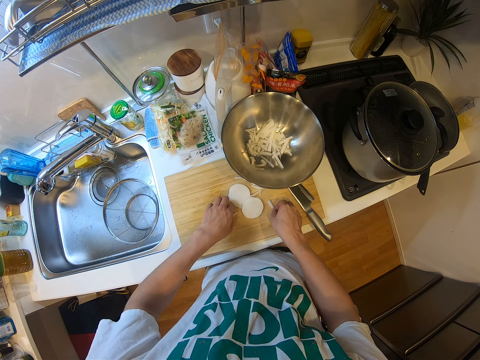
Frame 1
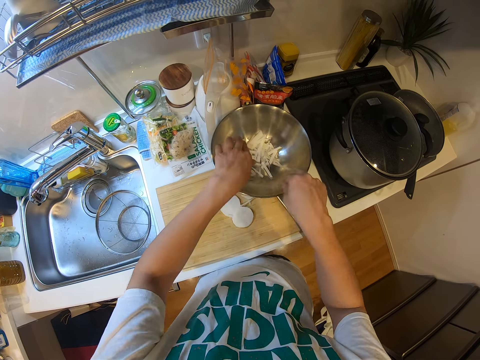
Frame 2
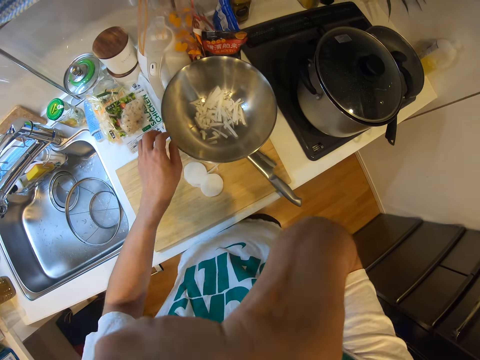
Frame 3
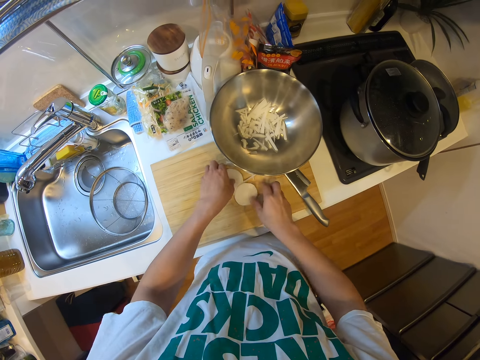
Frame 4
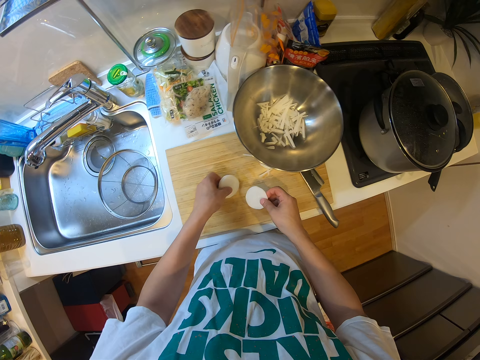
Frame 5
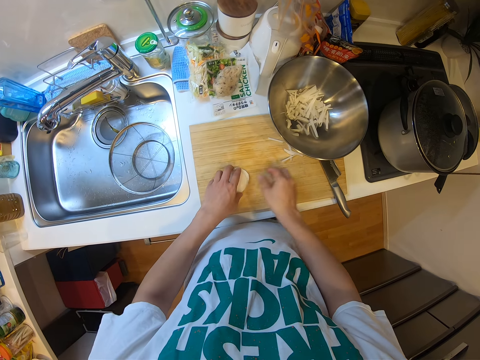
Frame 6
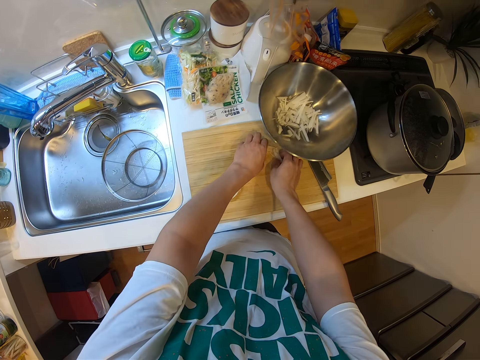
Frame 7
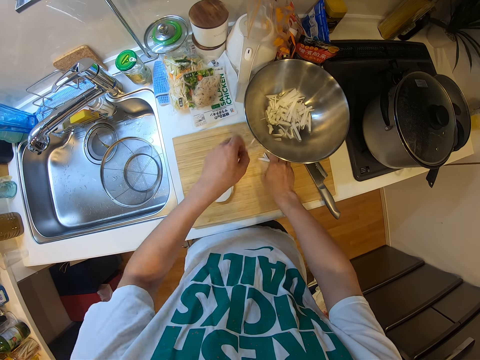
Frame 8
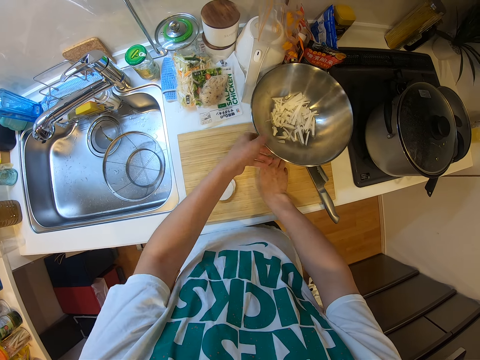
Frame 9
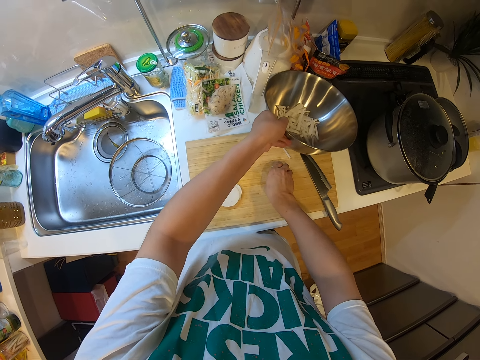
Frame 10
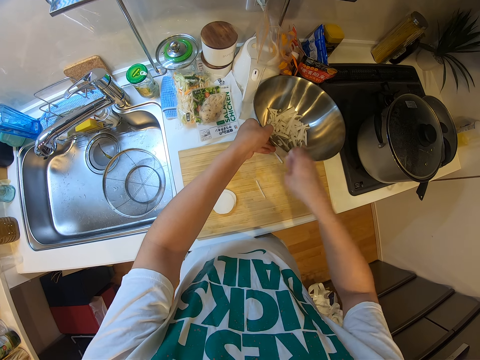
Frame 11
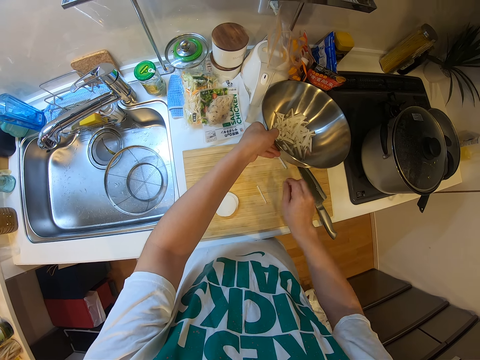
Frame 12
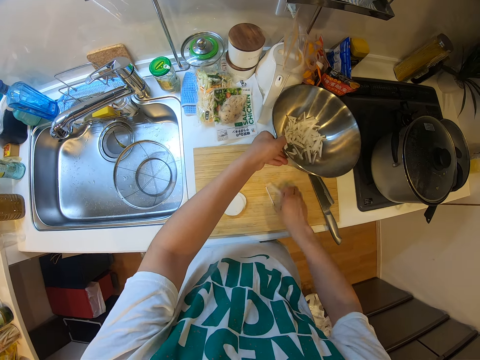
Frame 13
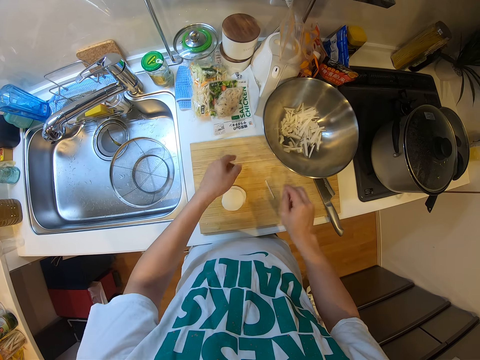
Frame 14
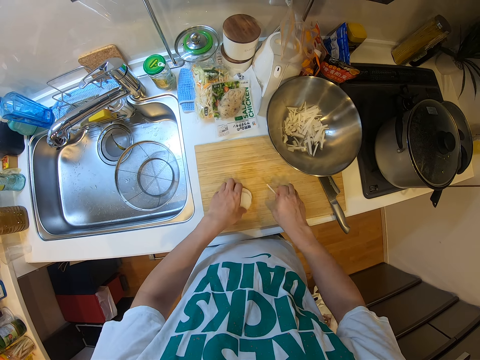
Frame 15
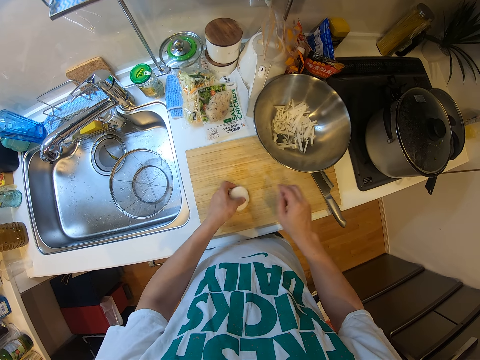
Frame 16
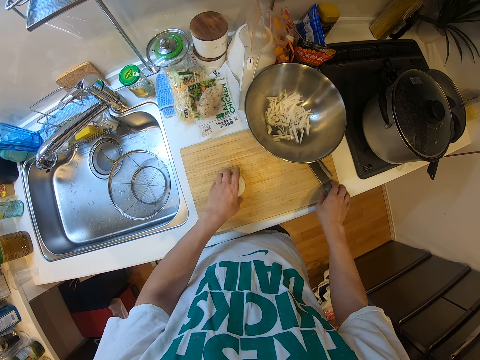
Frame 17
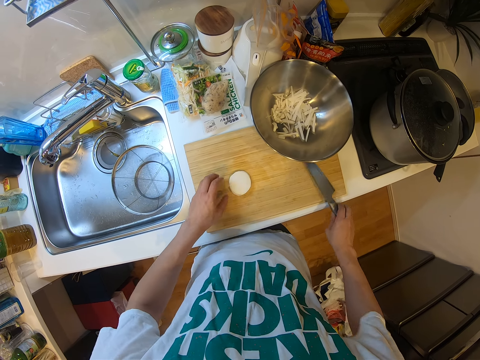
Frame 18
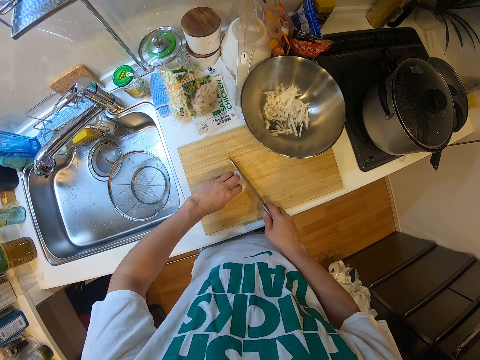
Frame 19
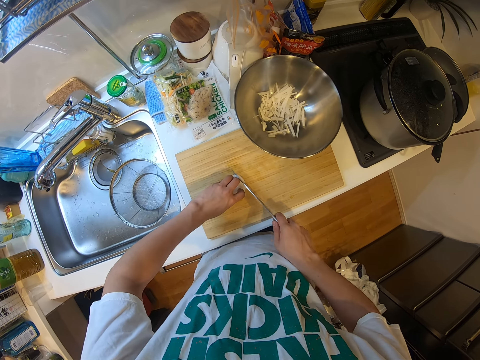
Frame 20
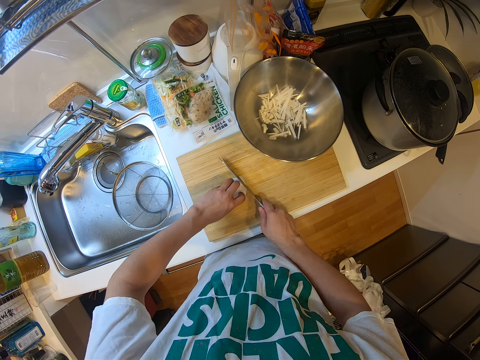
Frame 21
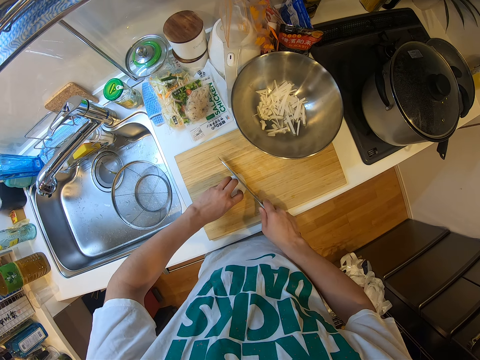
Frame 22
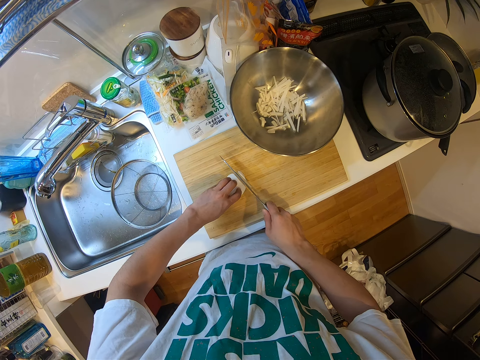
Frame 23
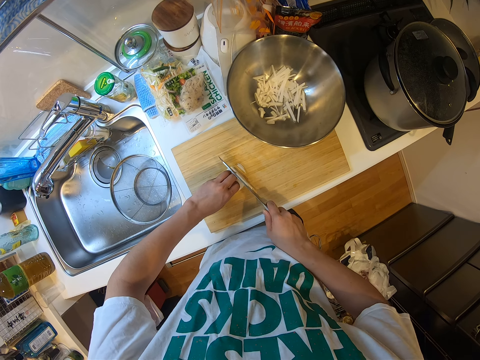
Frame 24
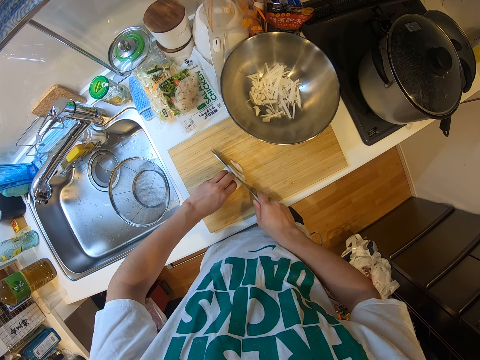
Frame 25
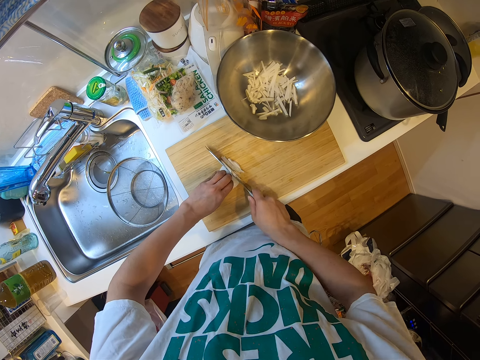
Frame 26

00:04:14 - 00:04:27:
The camera wearer puts the pieces of yam or cassava on the knife into the container or bowl with his left hand. He picks pieces of cassava. He puts the pieces of yam into the container with his hands. He repositions pieces of yam on the cutting board or chopping board with his hands. He raises his face and lowers his hand. He picks pieces of yam from the cutting board with his hands. He puts the cassava on the chopping board. He drops a piece of yam into the container with his left hand. He adjusts the container on the table with his left hand. He lifts the bowl. He drops a piece of yam into the container with his right hand. He picks a piece of yam from the cutting board with his right hand. He drops the piece of yam into the container with his right hand. He puts the bowl on the chopping board. He picks a piece of yam from the cutting board with his right hand and adjusts pieces of yam on the cutting board with his left hand. He puts pieces of cassava into the bowl. He takes the cassava. He picks the knife from the cutting board with his right hand. He puts the cassava on the chopping board. He cuts the pieces of yam into pieces on the cutting board.

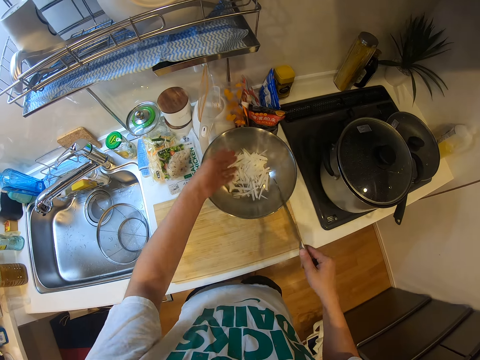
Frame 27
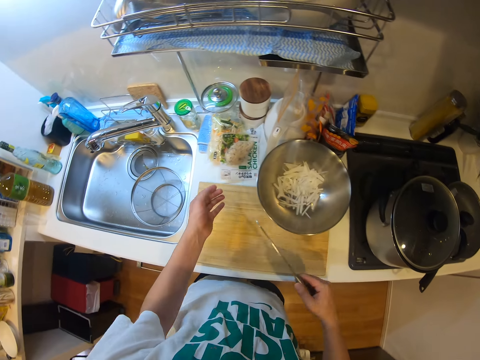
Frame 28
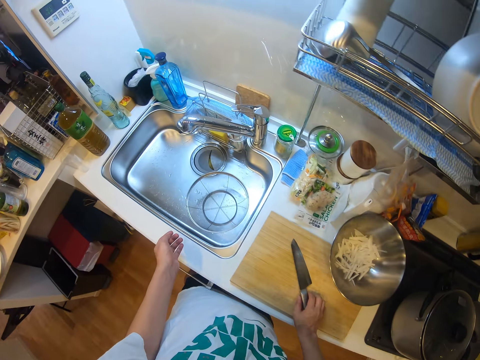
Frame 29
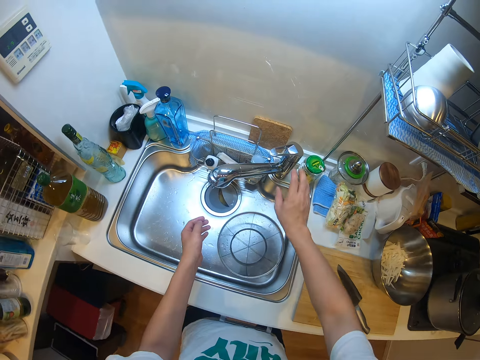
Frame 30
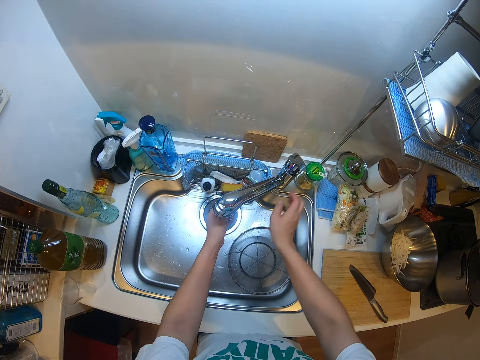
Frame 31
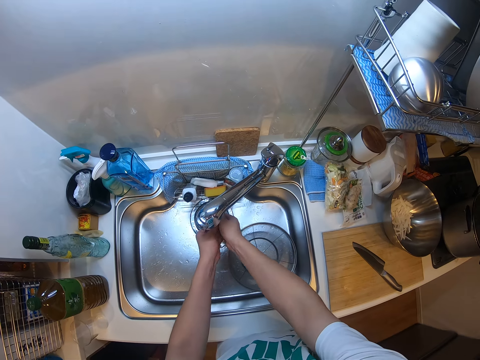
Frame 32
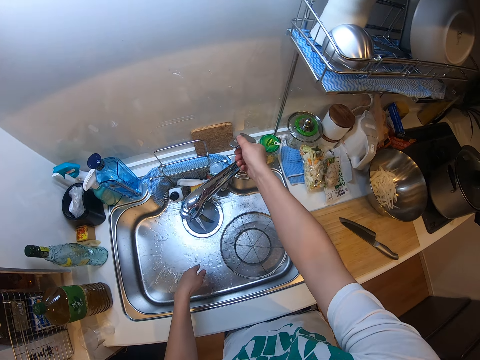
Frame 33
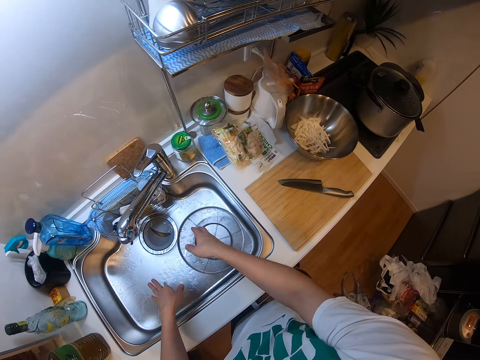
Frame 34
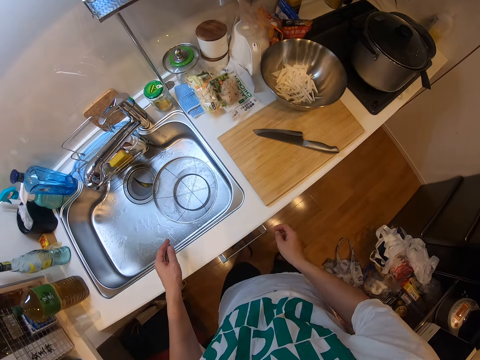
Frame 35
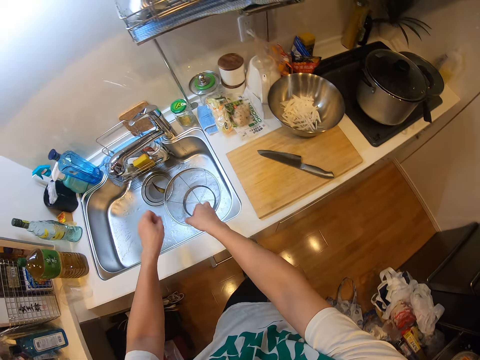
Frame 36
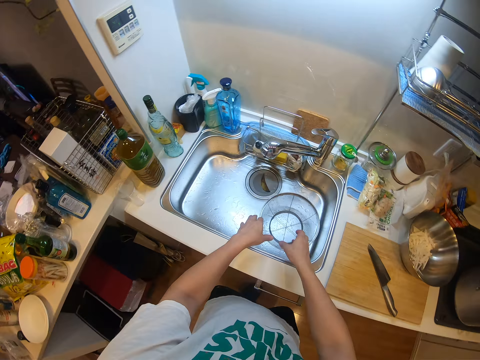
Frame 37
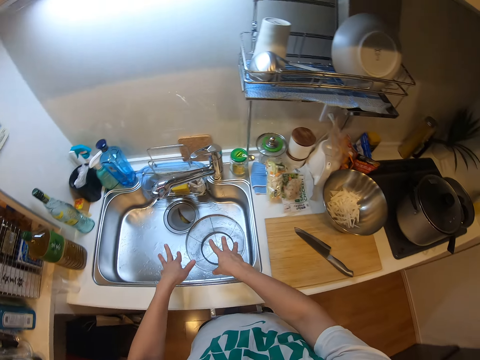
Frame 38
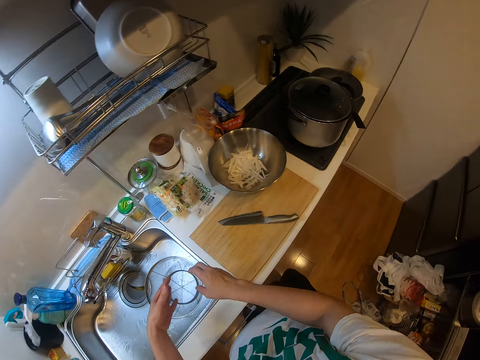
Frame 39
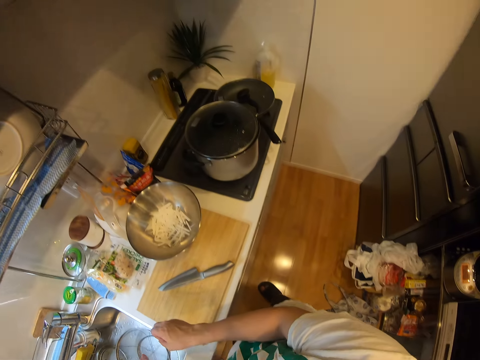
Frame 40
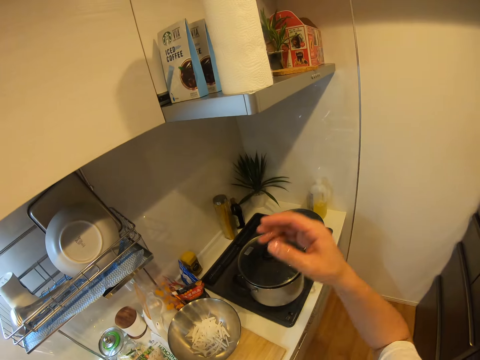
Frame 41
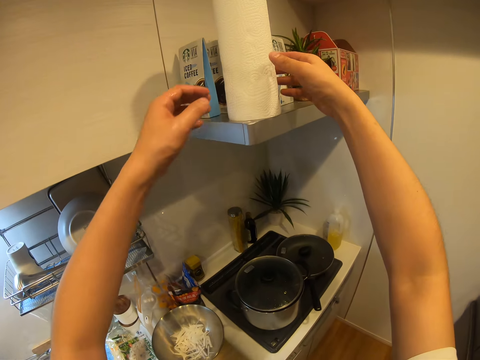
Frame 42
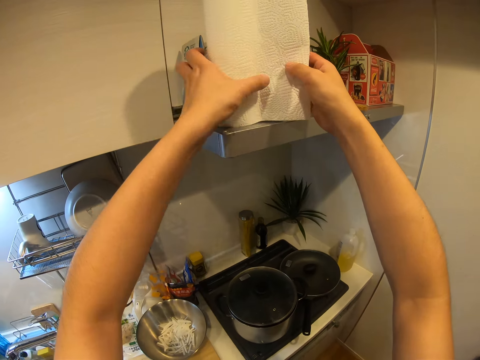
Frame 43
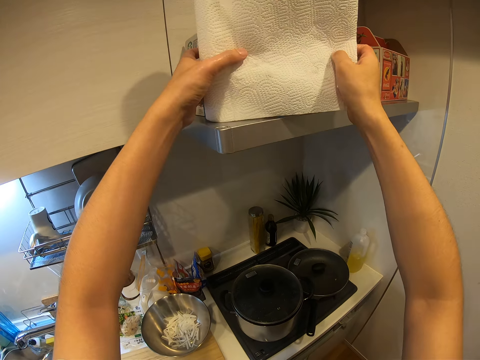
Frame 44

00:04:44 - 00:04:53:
The camera wearer puts pieces of cassava into the bowl. He turns the left hand. He drops the knife on the cutting board with his right hand. He turns on the sink faucet with his right hand. He rinses his hands in the sink. He turns off the sink faucet with his right hand. He shakes his hands. He shakes his hands again. He tears a piece of tissue paper with his right hand. He raises his hands.

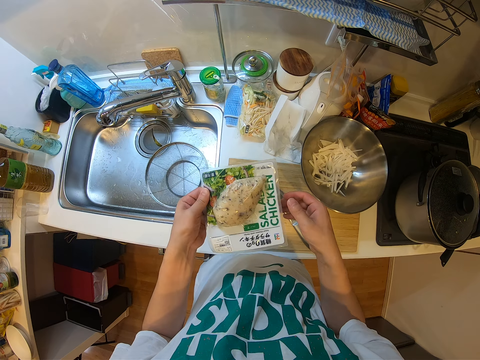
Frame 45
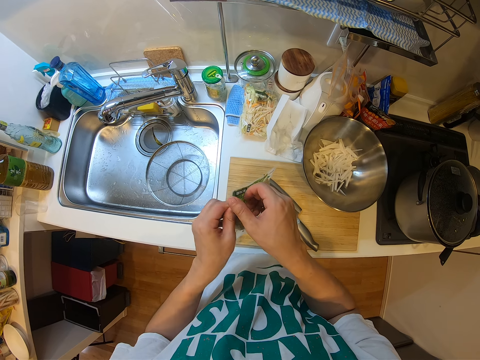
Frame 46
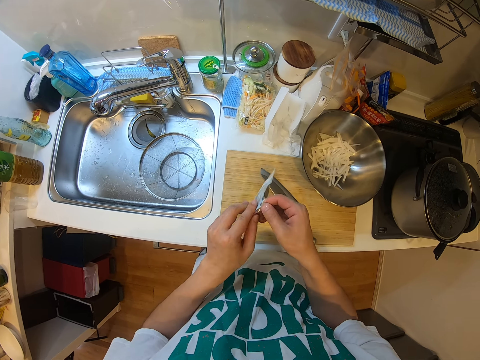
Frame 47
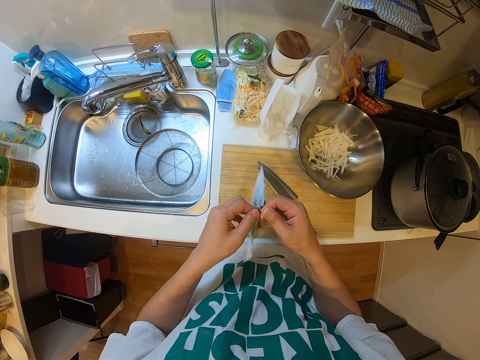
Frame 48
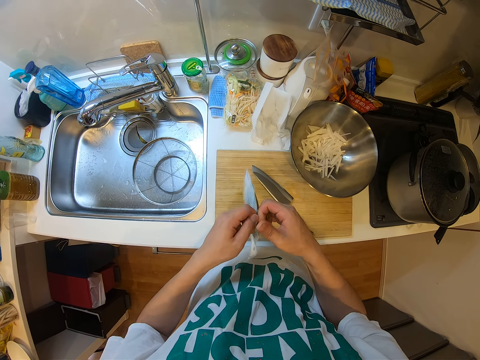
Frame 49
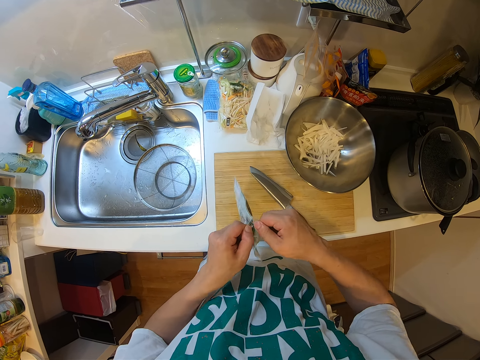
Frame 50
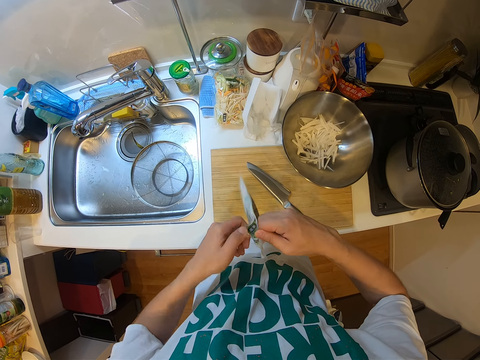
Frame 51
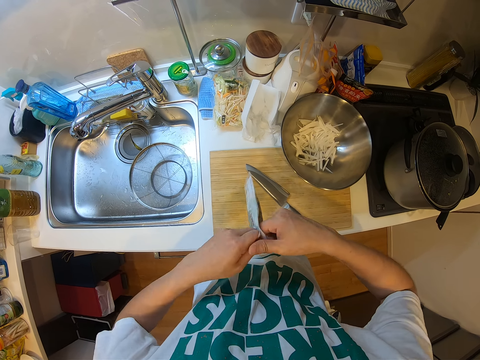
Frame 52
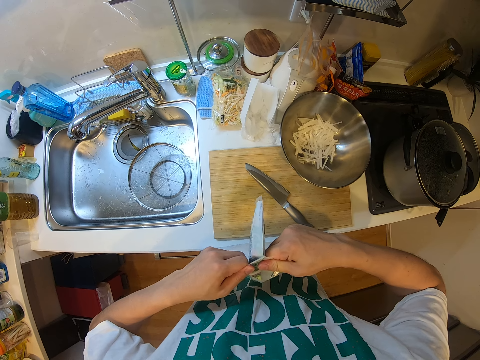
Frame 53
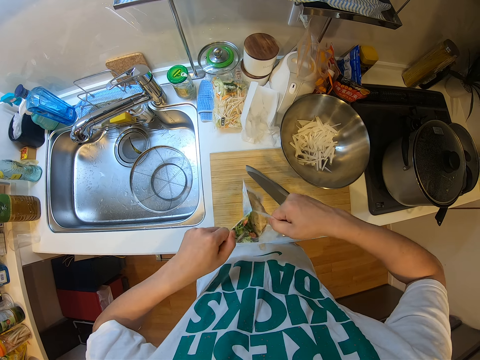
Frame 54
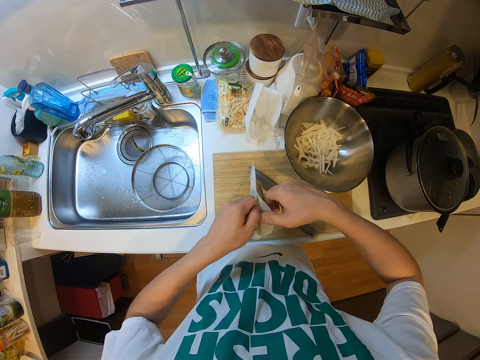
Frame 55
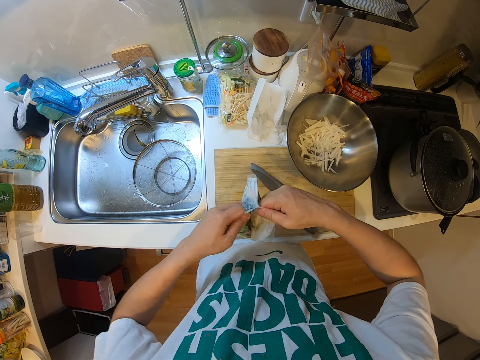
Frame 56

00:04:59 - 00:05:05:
The camera wearer holds the salad chicken. He tears the sachet or paper of chicken with his hands. He opens the paper.
